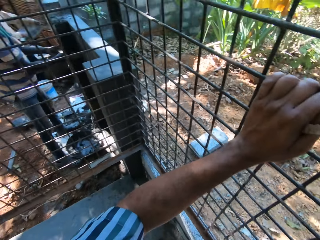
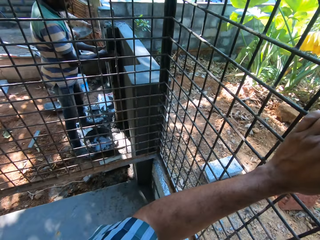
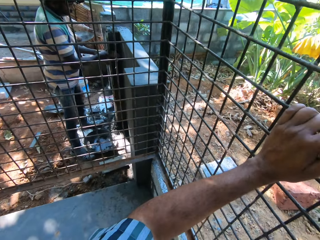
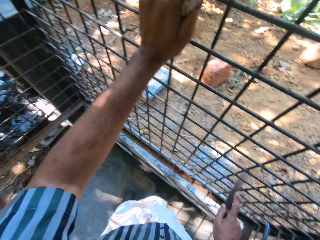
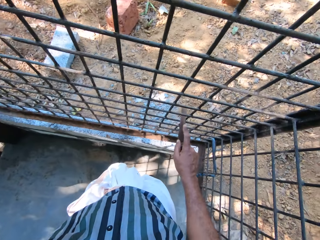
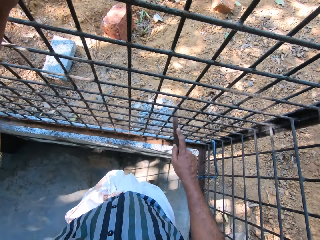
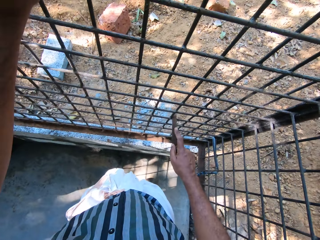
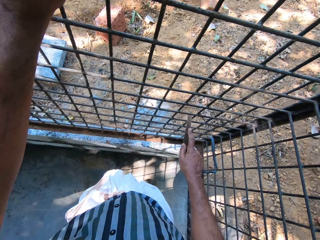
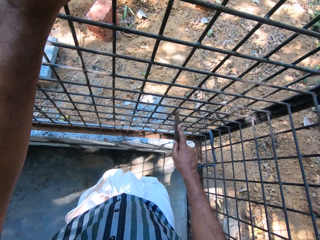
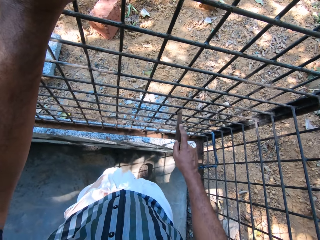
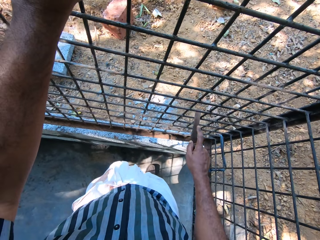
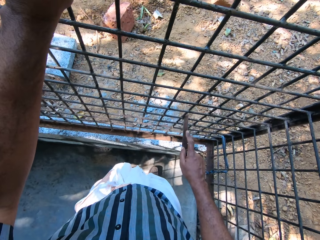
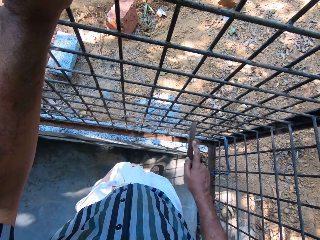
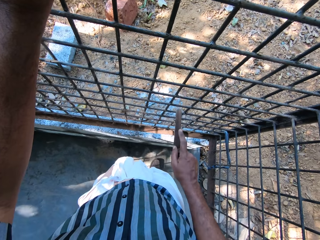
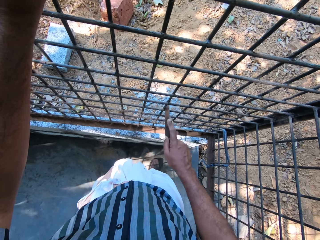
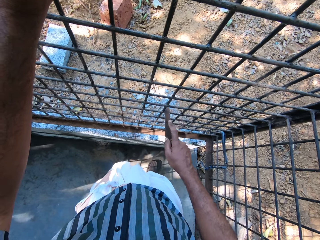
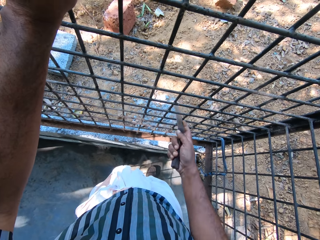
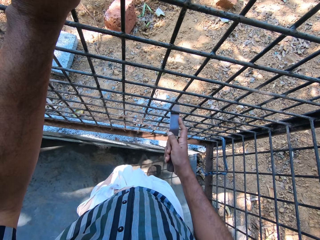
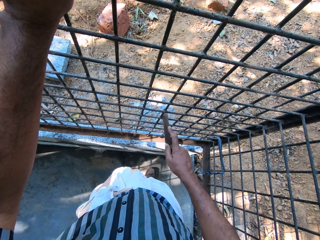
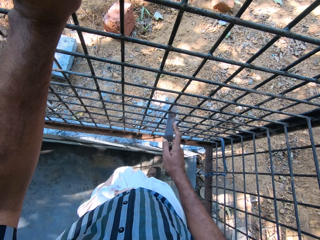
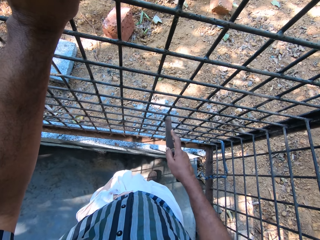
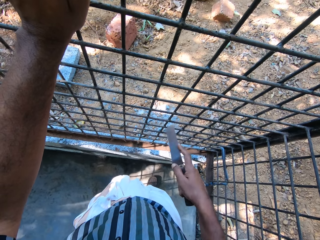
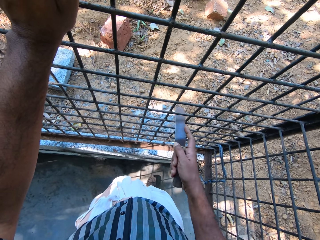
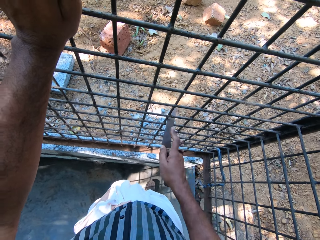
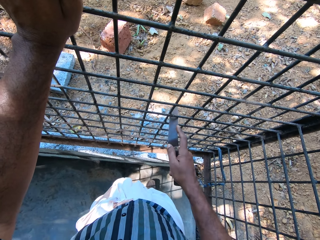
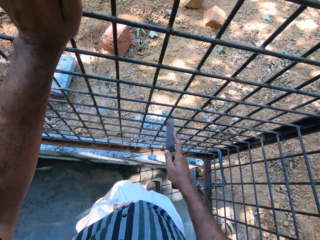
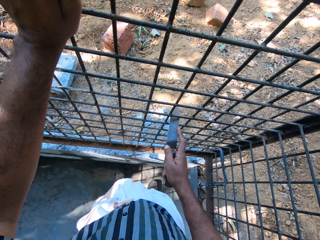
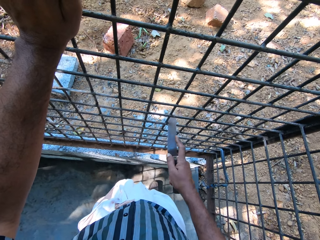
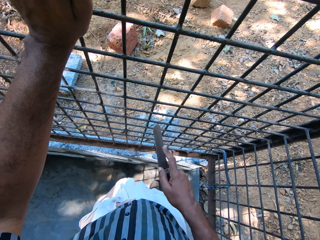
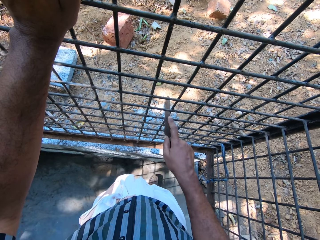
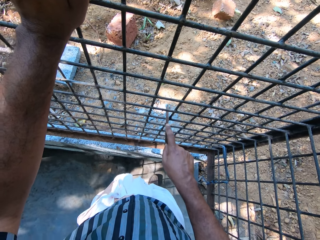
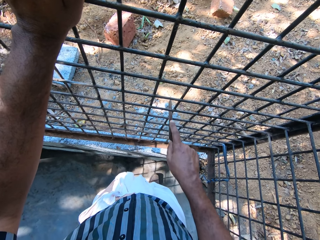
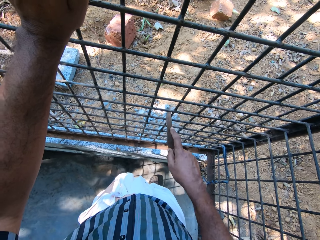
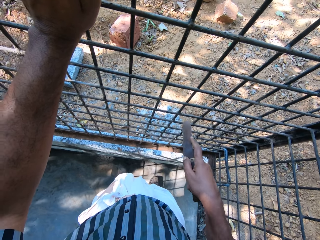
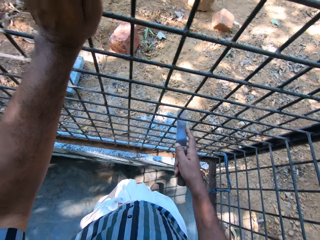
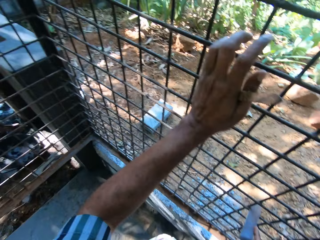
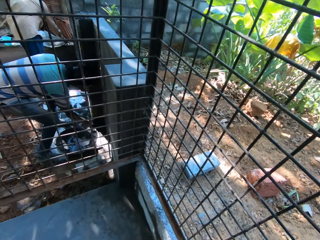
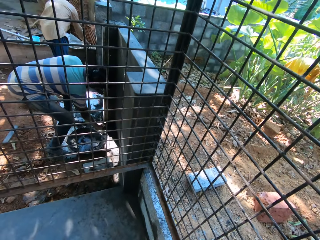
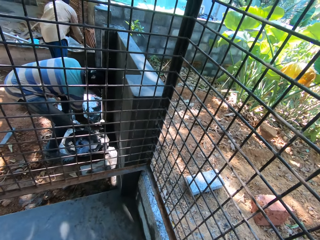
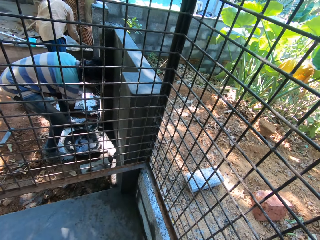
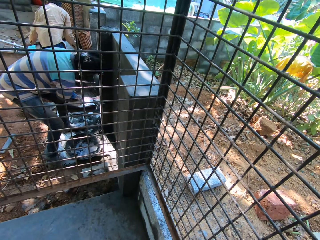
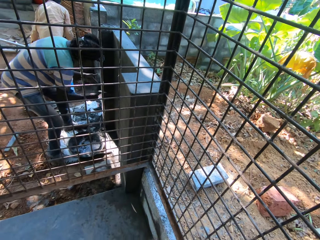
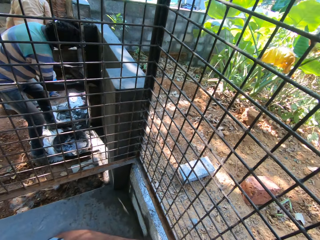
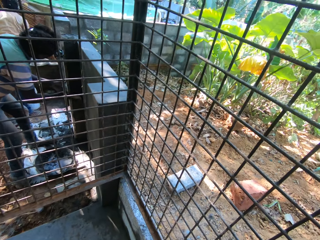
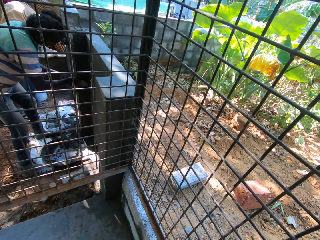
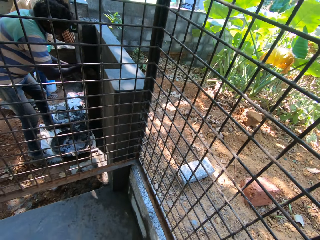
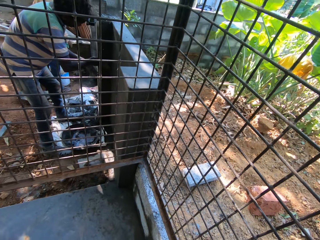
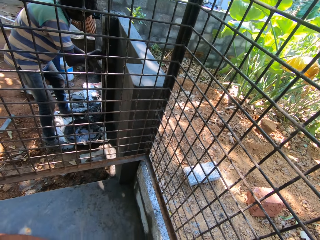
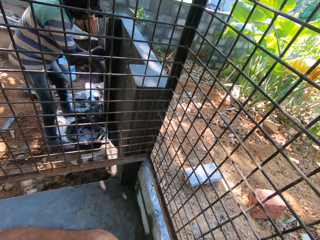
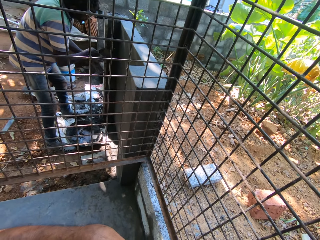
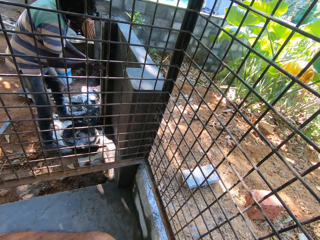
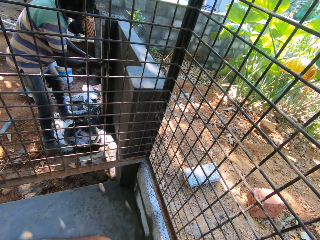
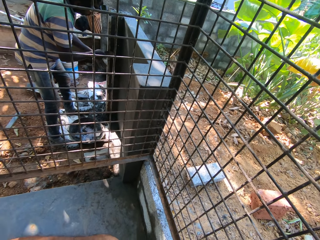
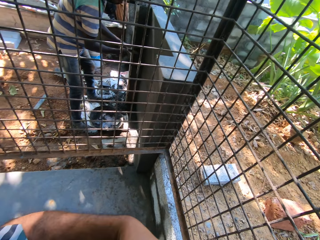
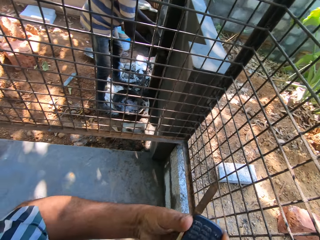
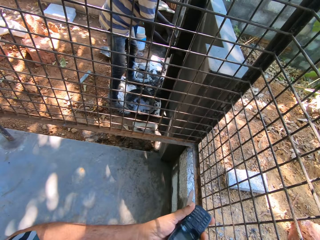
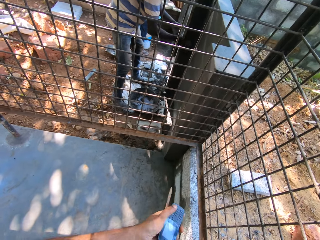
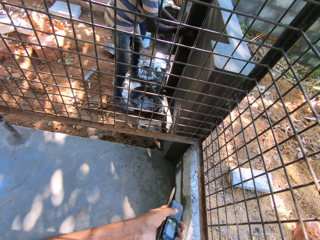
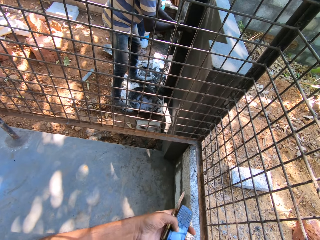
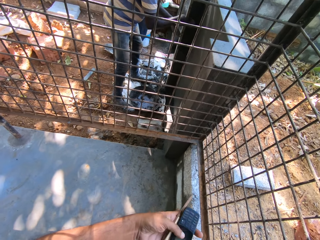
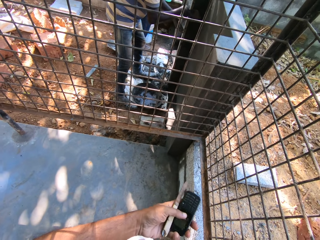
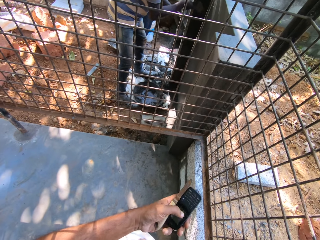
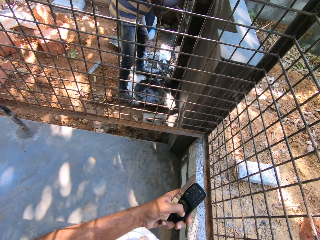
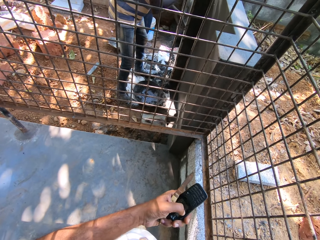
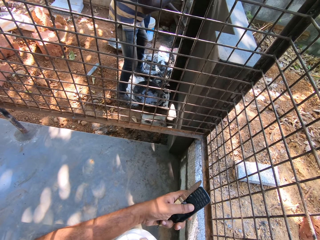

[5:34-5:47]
The man smoothens mortar on a wall with a hand trowel in his right hand. He smoothens the mortar on the wall with the hand trowel in his right hand again. The camera wearer stops scrubbing. The man interacts with another man. The camera wearer removes a phone from his shirt pocket with his left hand. He holds a pocket knife in his left hand.

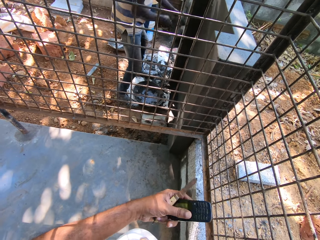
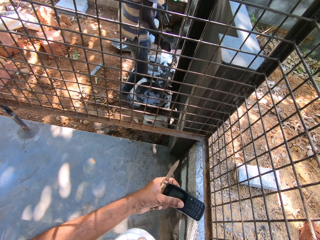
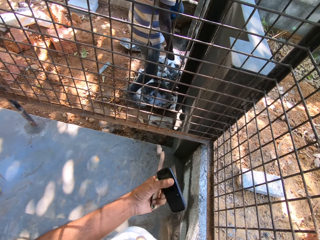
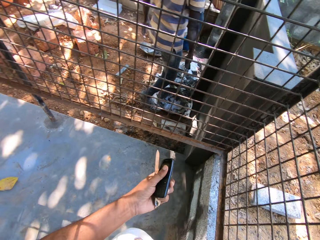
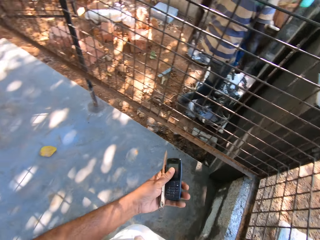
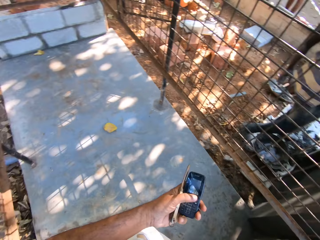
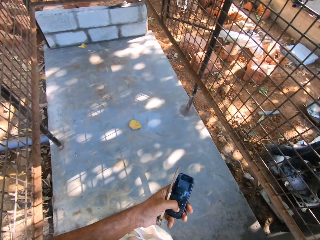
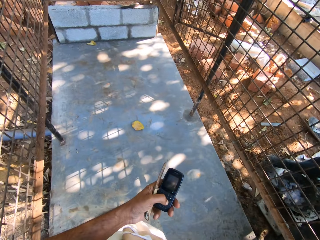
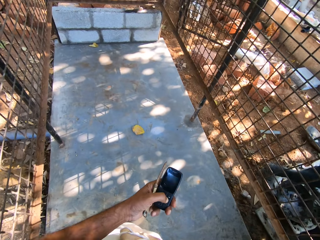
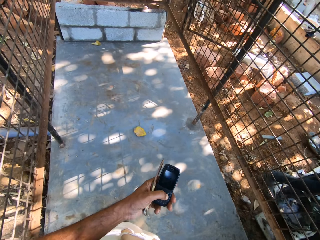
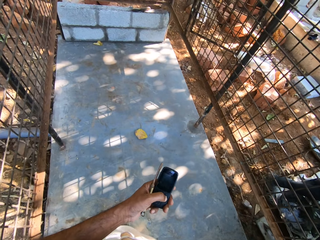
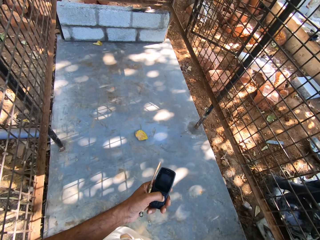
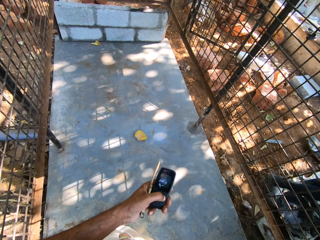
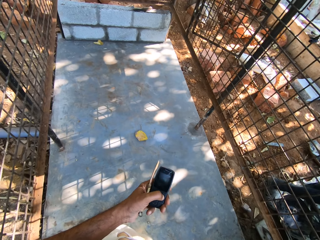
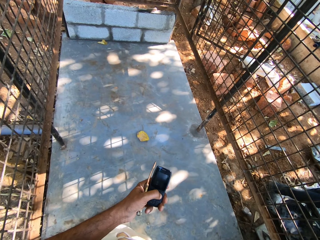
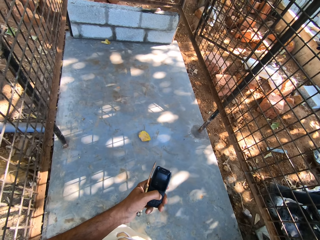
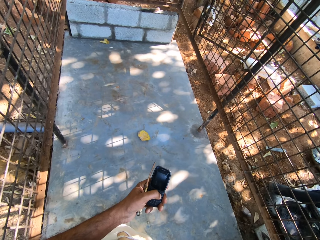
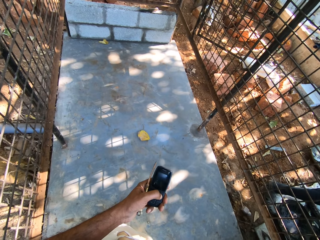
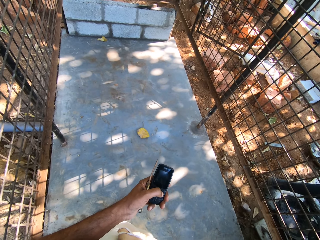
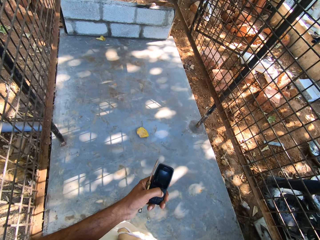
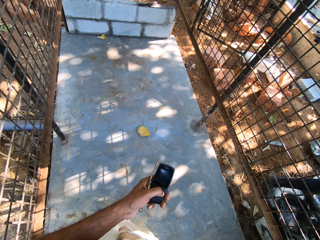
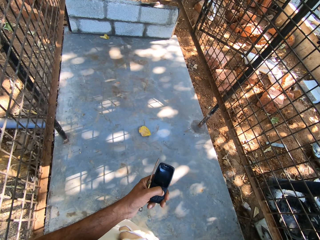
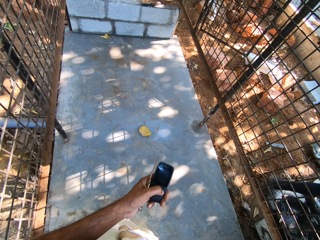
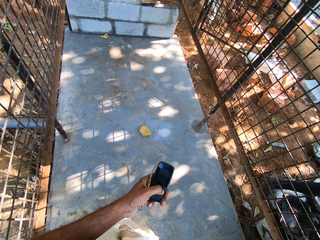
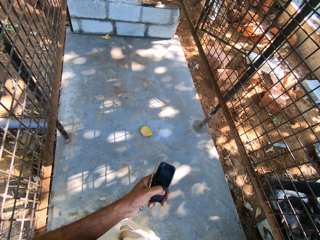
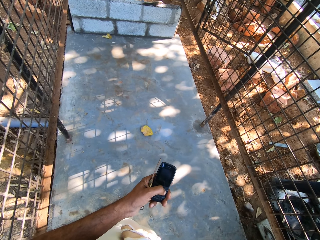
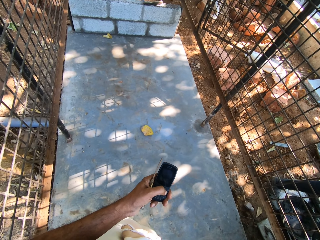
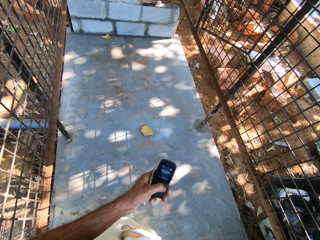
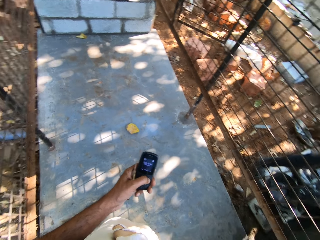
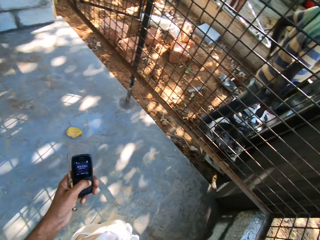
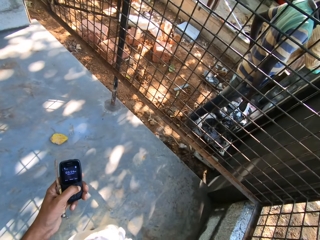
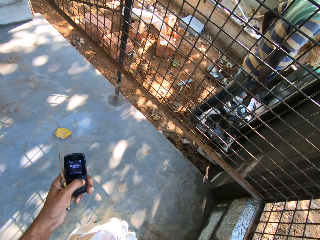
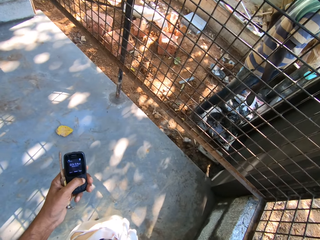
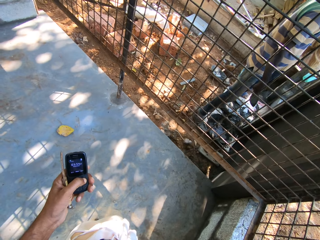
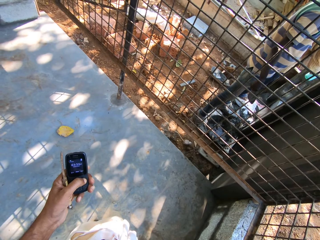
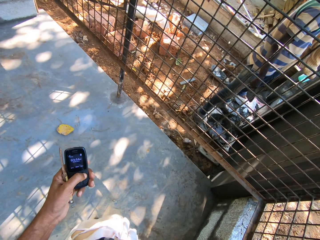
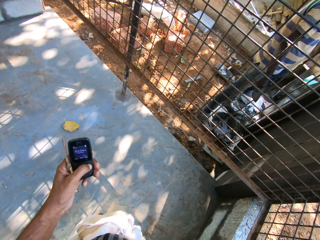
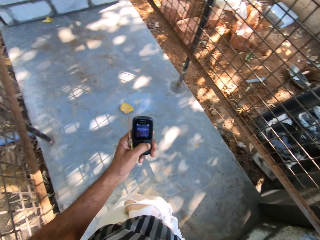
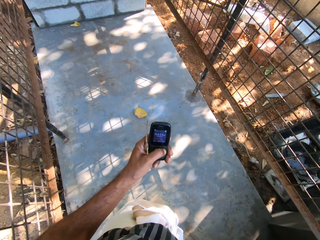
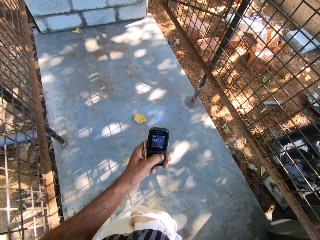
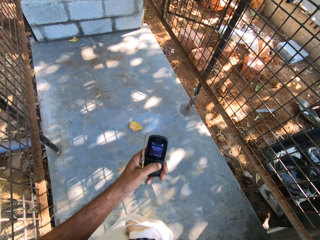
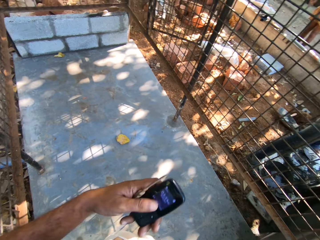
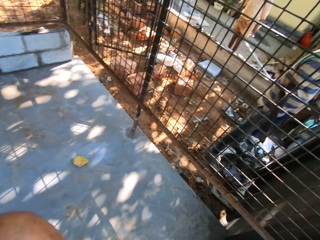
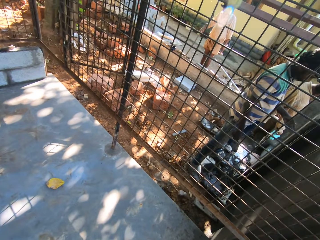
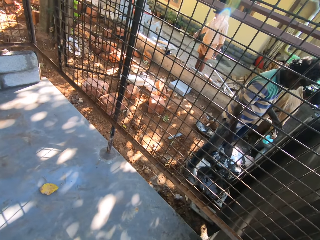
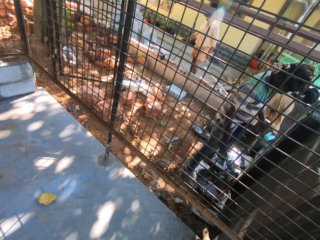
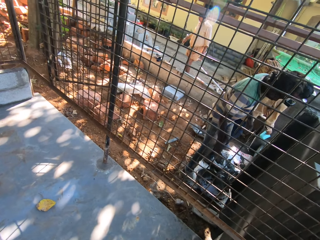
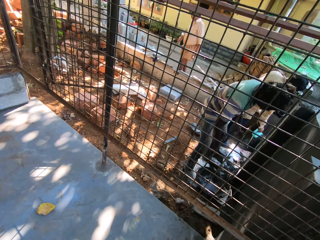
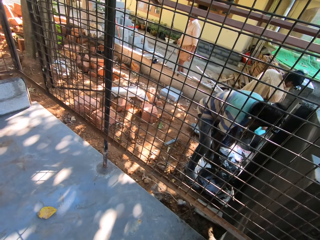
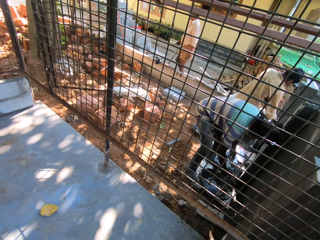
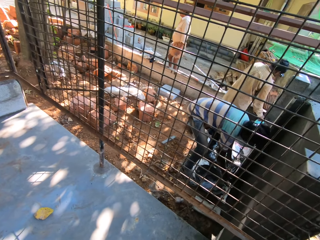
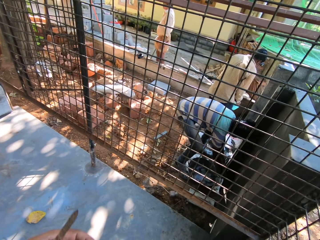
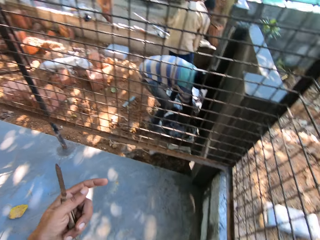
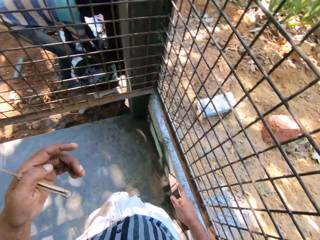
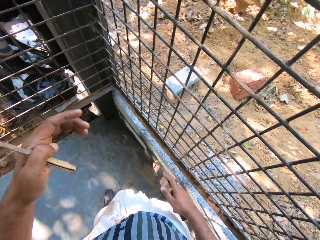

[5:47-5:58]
The camera wearer presses the phone with his left hand. He puts the phone in his shirt pocket with his left hand.
